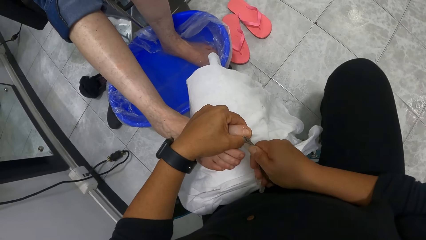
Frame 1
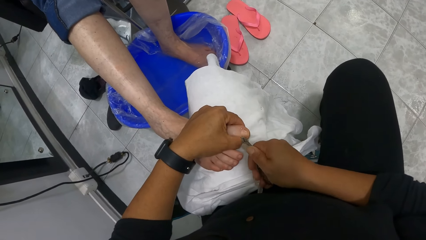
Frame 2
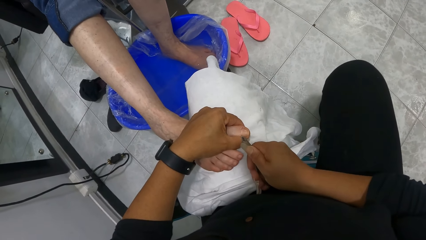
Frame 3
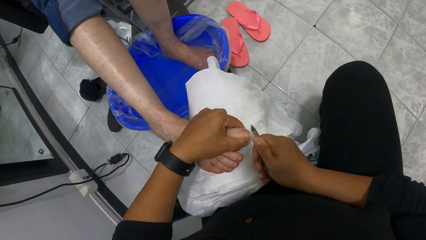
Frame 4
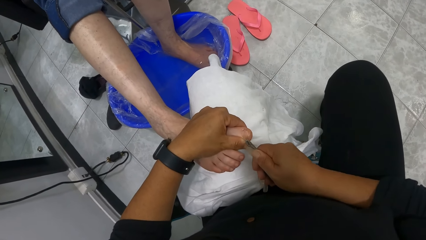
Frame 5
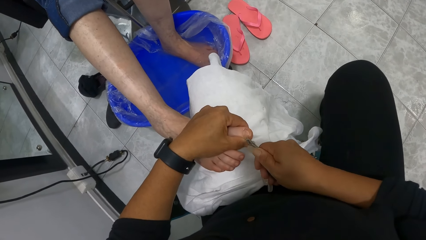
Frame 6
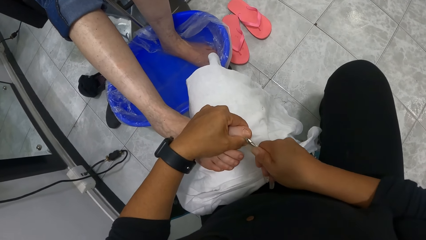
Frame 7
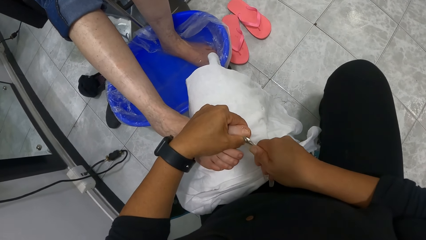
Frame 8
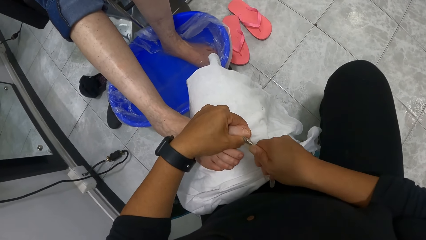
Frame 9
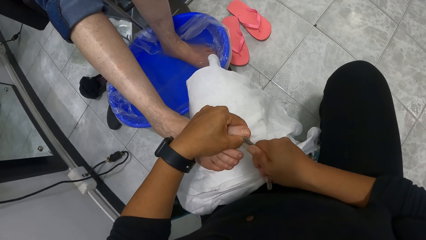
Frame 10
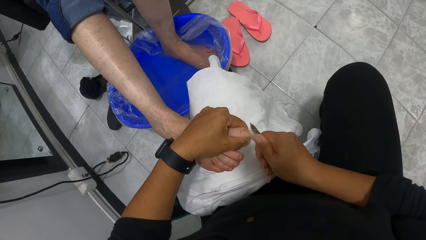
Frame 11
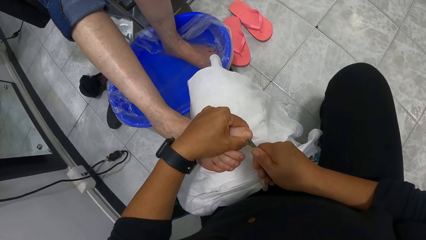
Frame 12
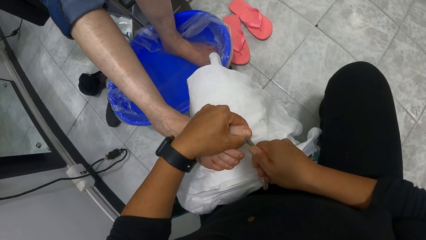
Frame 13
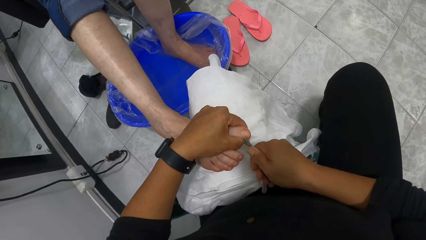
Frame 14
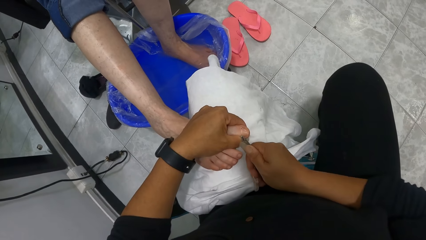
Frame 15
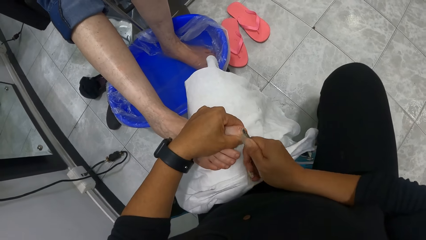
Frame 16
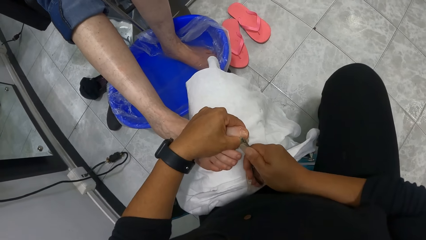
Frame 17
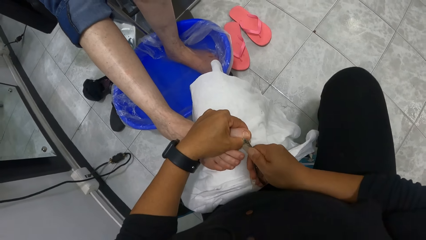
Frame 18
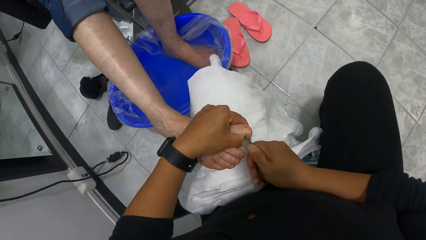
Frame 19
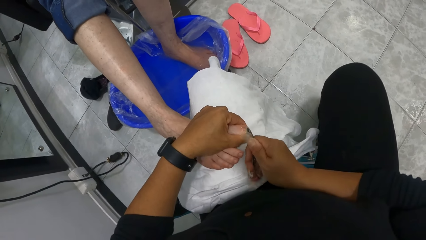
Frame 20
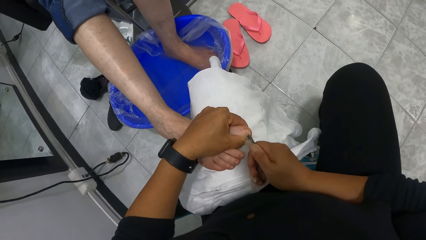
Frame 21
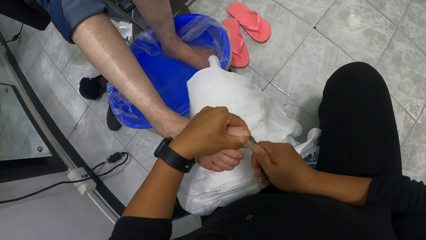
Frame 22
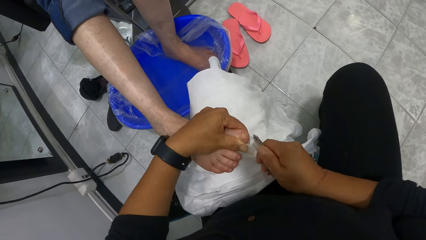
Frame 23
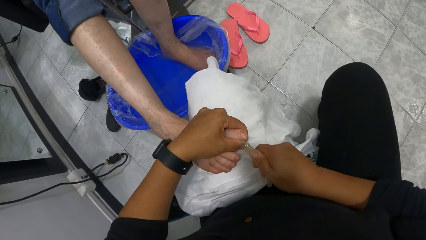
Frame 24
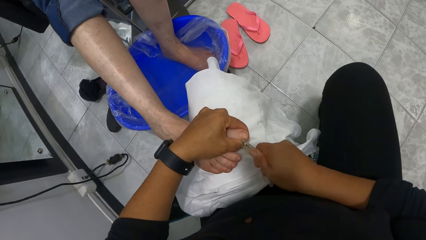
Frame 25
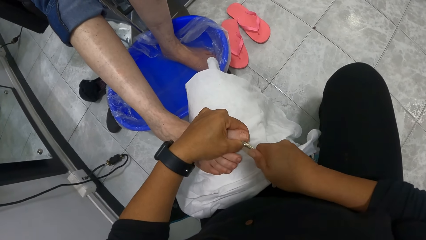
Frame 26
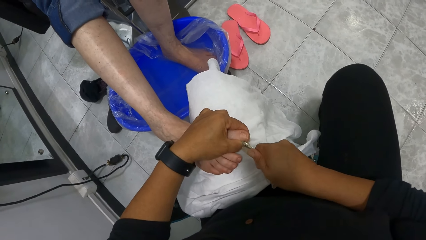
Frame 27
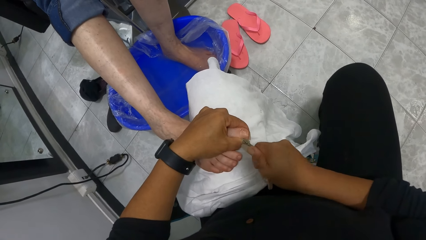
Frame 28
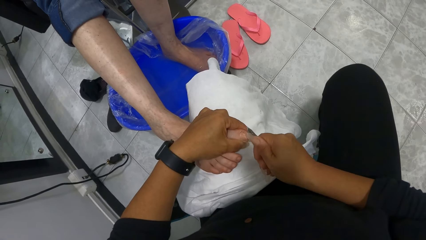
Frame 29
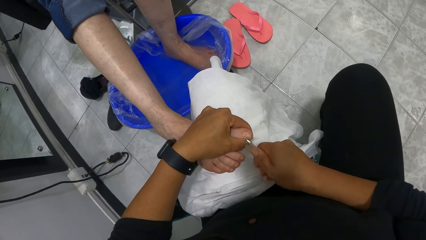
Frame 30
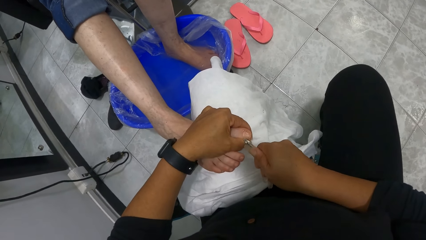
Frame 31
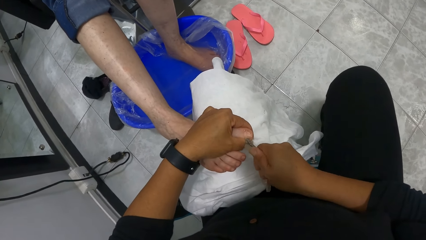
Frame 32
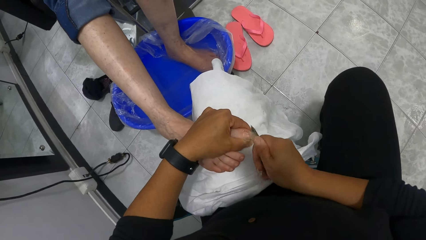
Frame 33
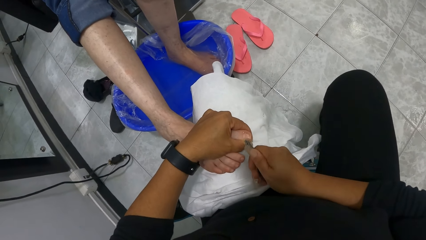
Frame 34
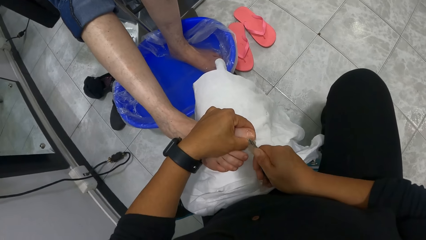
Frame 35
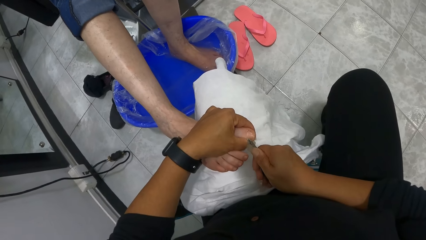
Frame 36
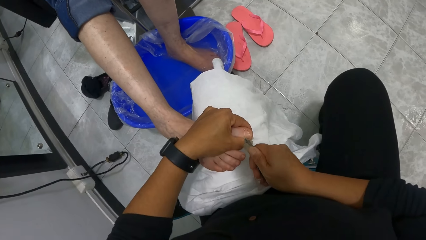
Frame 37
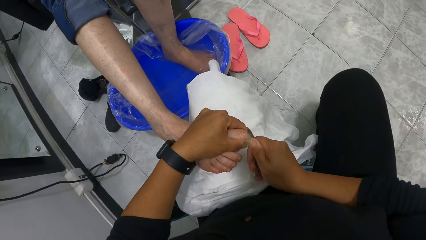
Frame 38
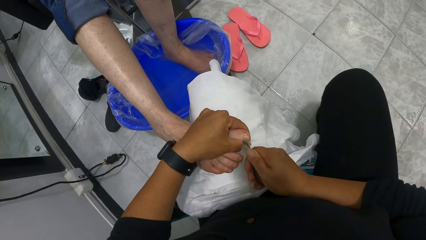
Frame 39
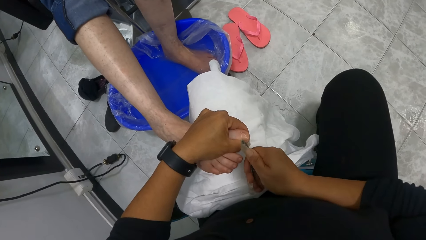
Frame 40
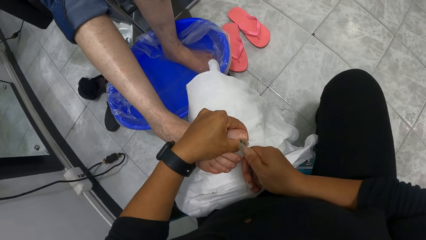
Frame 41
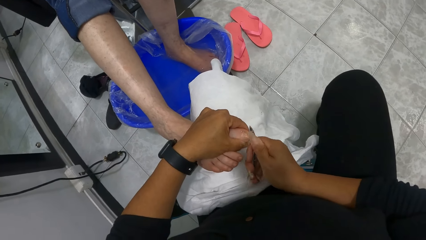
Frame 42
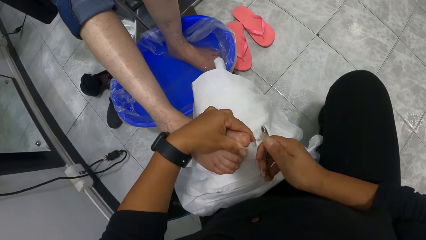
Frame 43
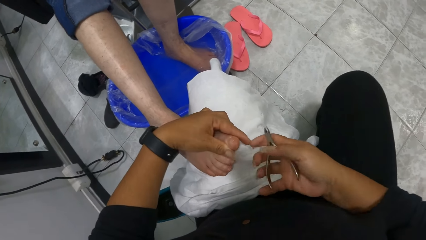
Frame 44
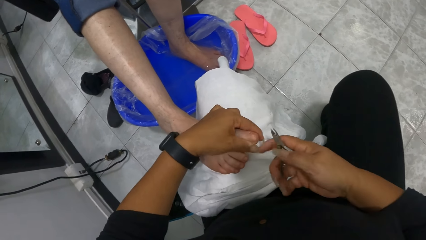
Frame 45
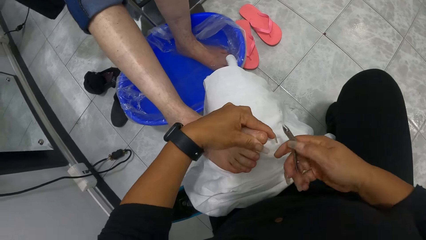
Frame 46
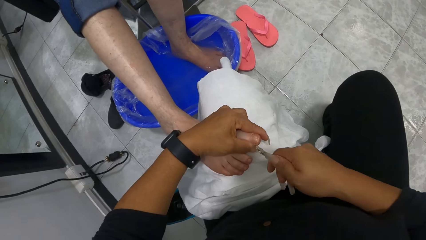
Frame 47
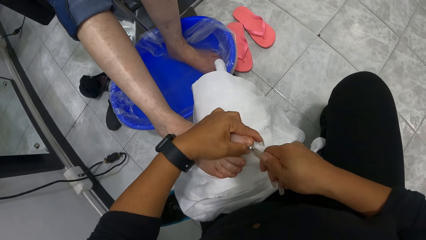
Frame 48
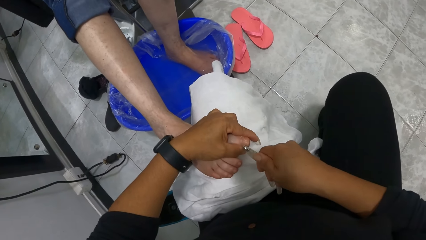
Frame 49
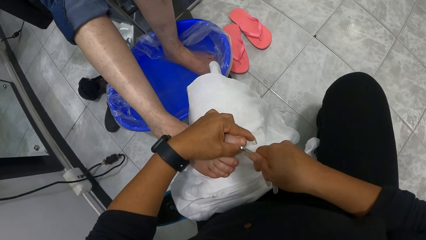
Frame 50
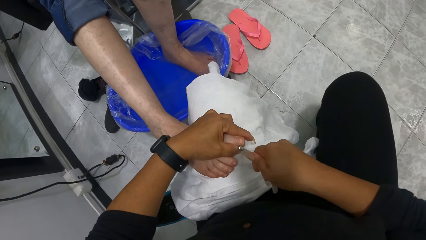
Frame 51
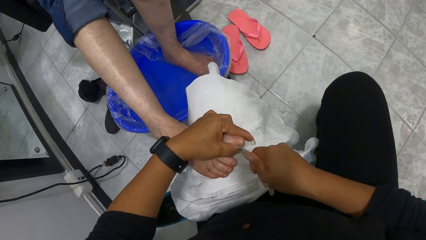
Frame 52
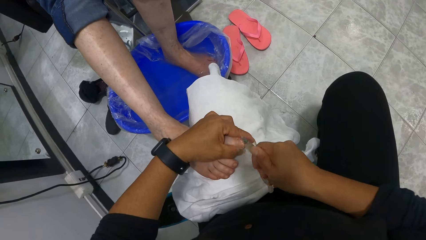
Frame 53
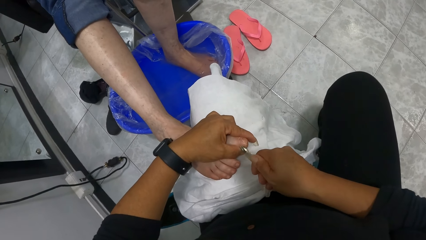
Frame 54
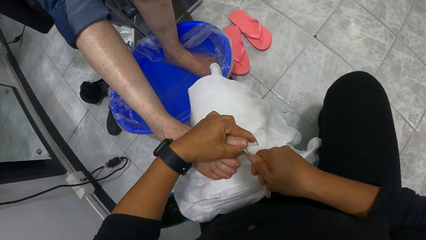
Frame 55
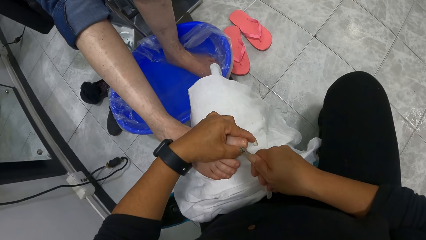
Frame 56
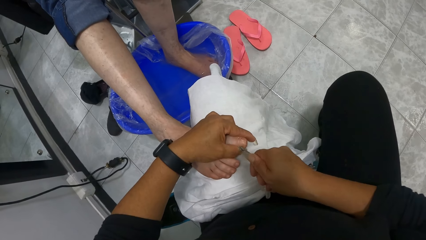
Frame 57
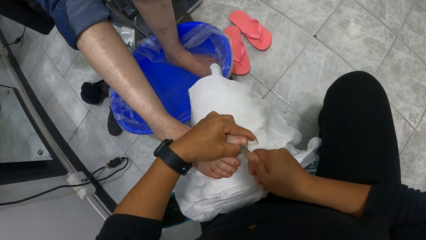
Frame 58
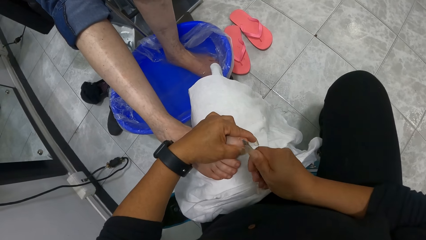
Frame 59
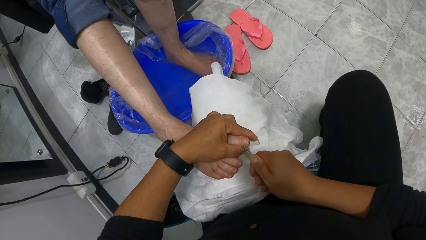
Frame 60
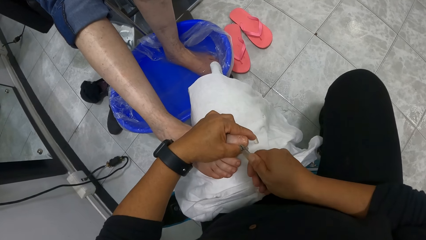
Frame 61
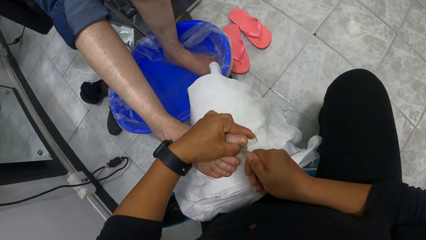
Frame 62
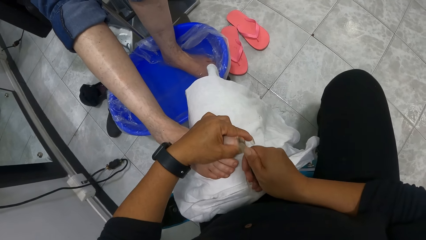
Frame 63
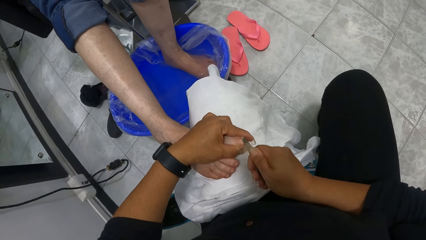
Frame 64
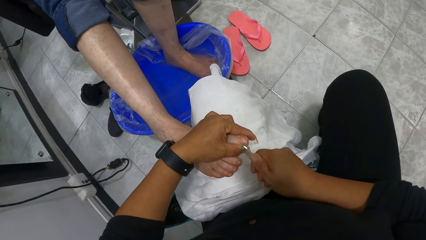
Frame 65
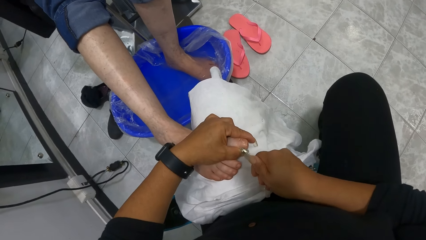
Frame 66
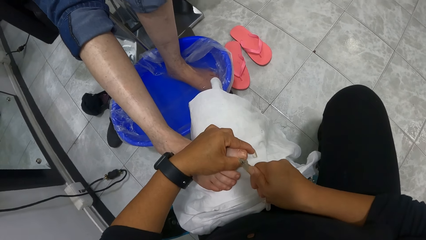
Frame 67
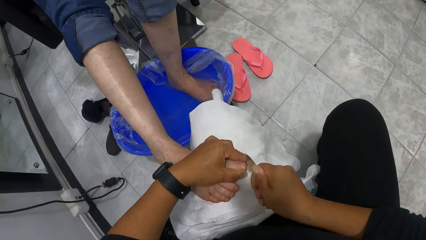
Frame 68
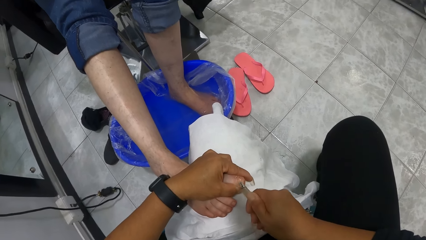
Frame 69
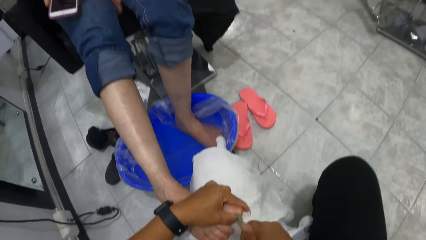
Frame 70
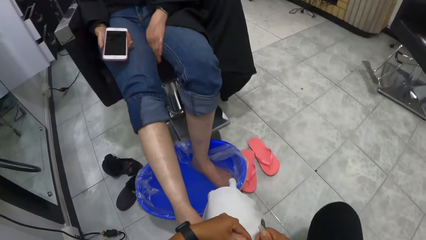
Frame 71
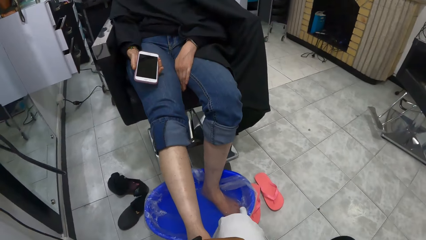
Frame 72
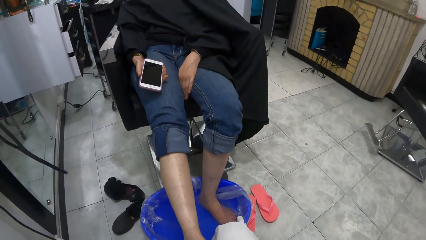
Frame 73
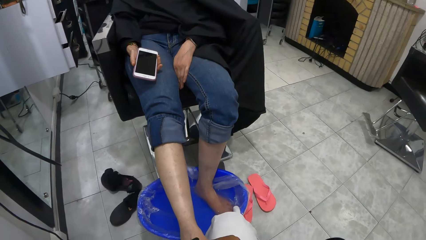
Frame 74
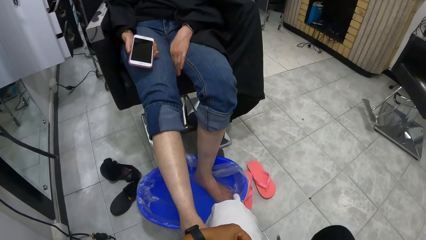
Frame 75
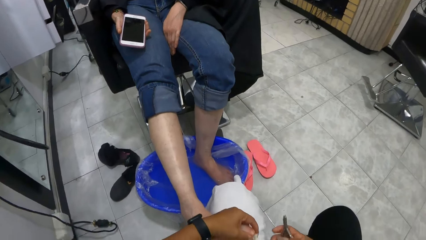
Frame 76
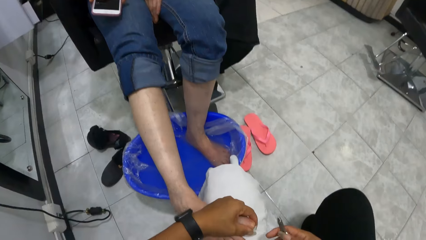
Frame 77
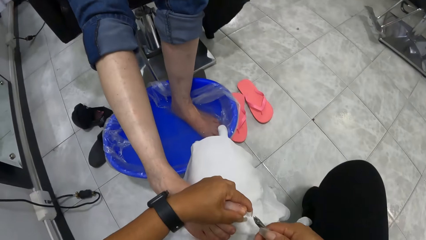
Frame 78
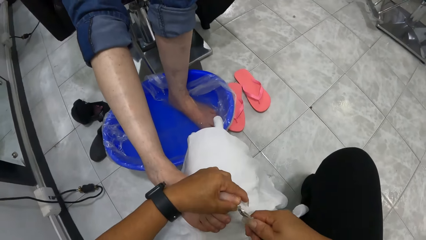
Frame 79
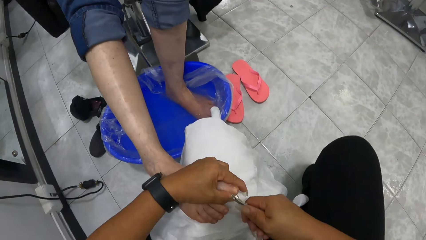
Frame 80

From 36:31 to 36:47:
The camera wearer adjusts the cuticle trimmer in her right hand. She removes cuticles on the woman's right foot with the cuticle trimmer in her right hand.
